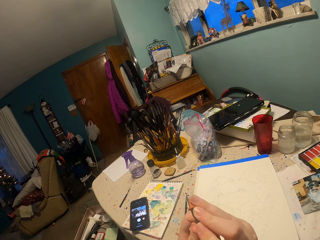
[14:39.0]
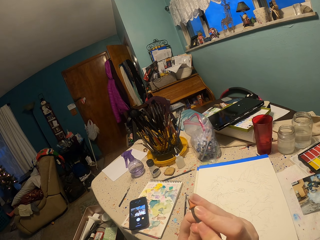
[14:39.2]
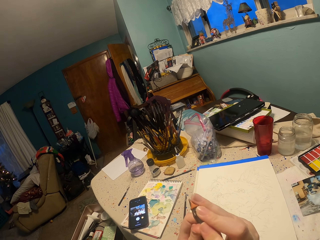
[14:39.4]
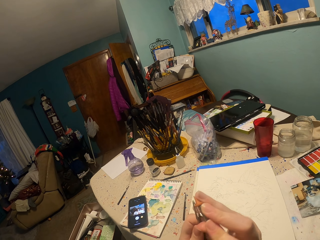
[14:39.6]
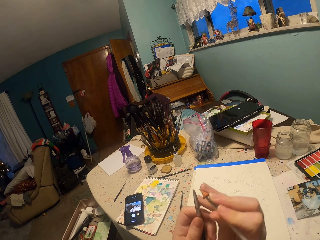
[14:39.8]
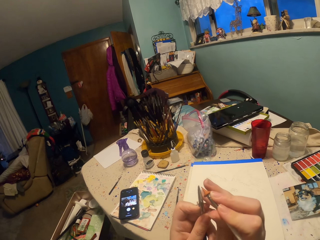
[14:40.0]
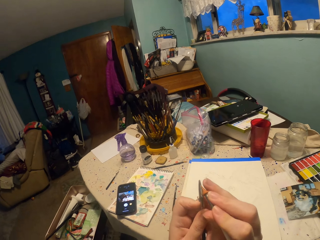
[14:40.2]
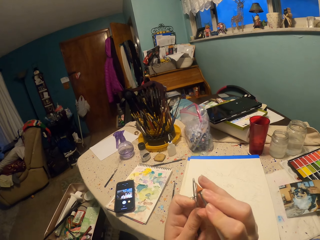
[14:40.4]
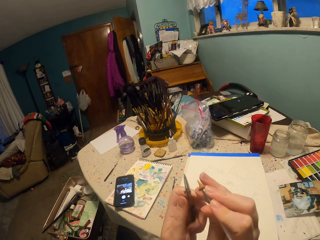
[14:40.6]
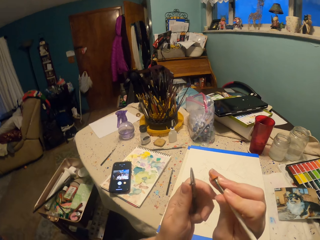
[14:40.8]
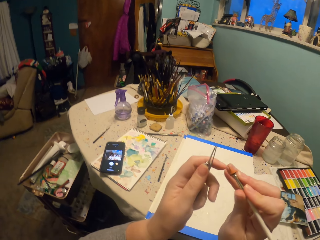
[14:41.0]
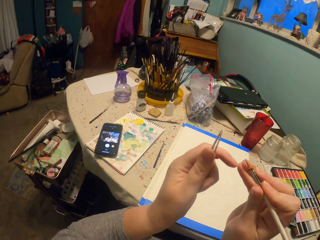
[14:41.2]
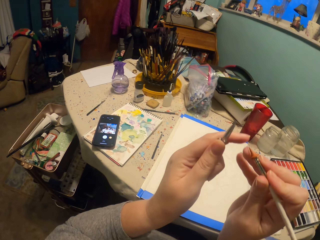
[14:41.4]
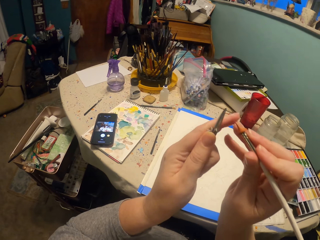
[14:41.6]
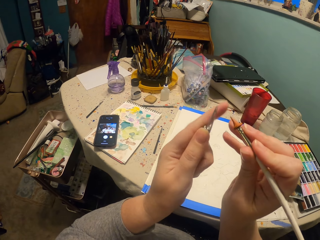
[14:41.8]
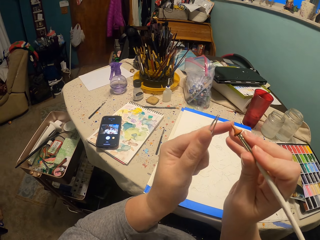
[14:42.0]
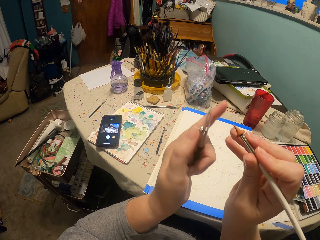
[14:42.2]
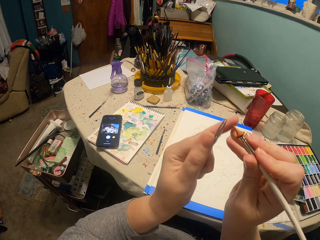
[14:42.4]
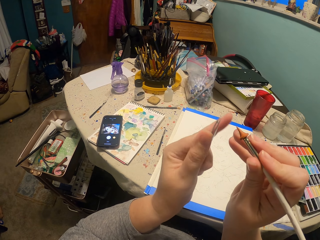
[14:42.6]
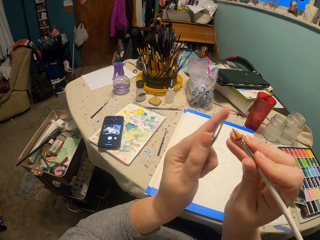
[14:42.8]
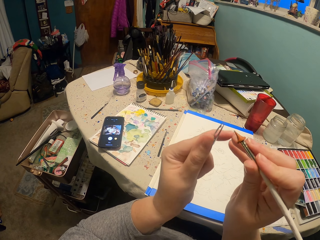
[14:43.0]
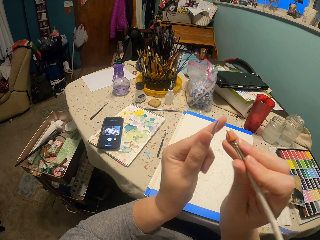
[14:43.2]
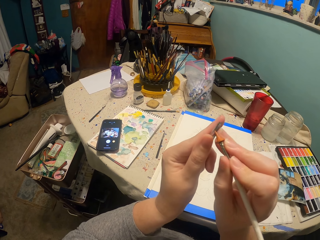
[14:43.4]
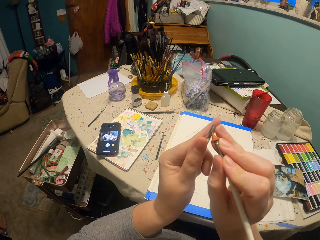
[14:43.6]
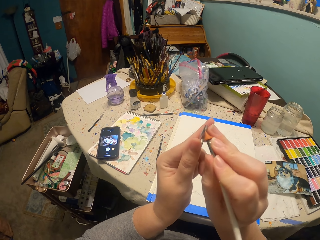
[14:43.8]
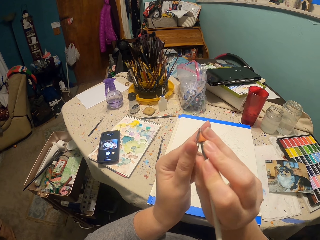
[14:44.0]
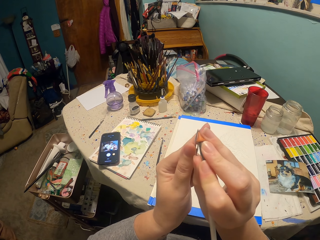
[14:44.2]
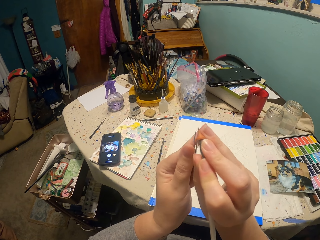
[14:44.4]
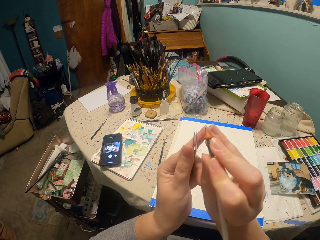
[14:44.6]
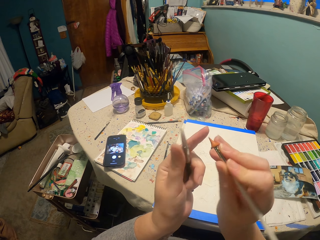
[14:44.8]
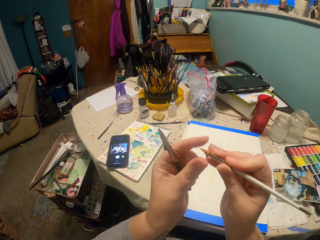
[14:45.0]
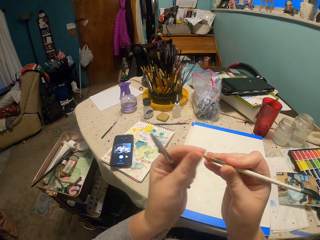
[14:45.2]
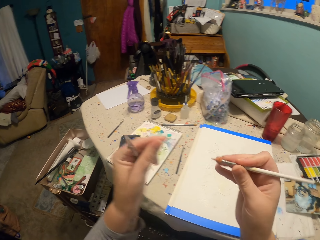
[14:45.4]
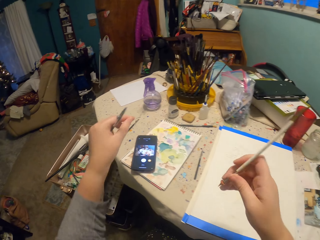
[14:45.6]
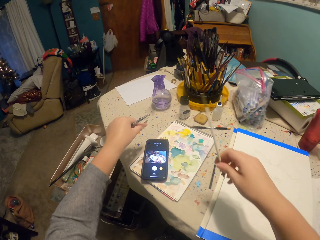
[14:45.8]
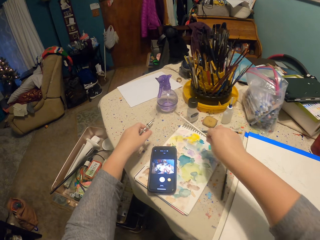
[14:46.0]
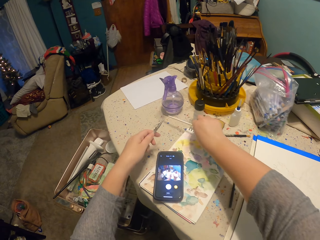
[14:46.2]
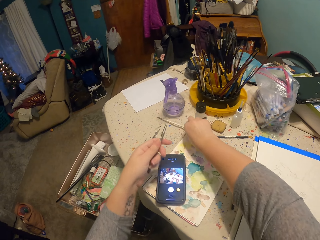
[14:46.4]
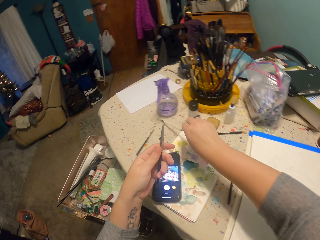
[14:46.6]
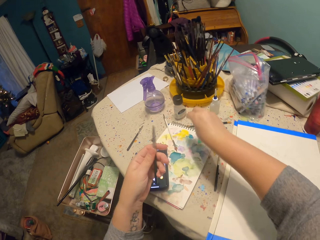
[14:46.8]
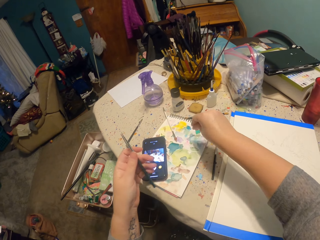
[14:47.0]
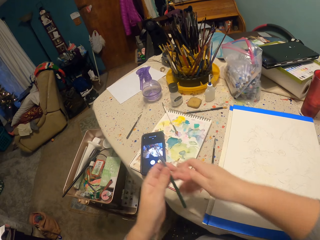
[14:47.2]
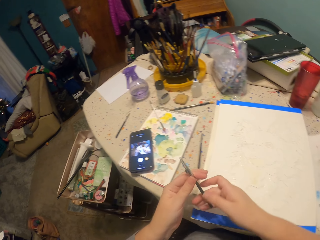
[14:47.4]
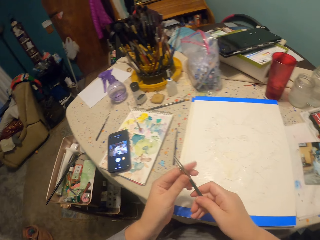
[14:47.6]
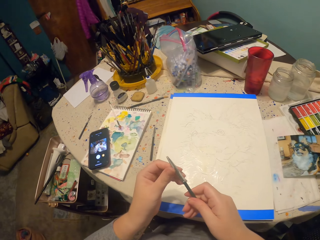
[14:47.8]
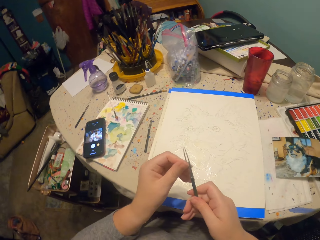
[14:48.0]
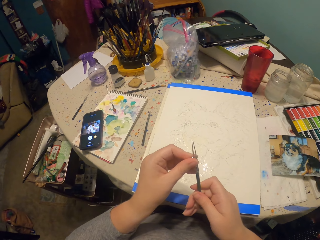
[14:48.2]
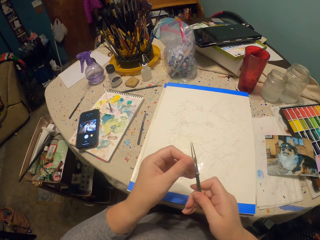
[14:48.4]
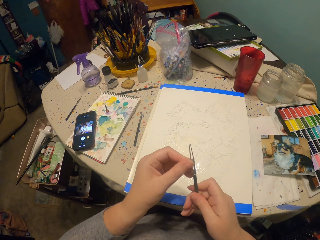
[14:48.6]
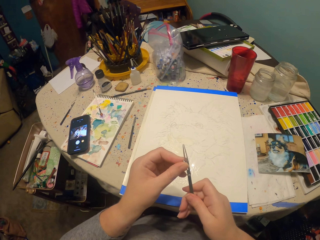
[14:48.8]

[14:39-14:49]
The camera wearer wipes something. They put something on the table.

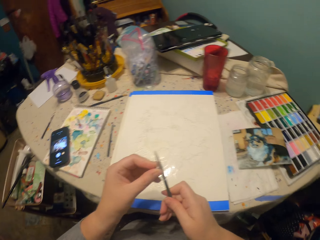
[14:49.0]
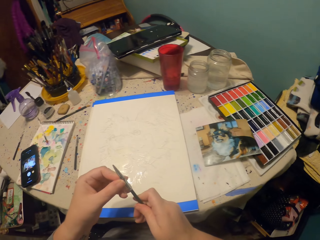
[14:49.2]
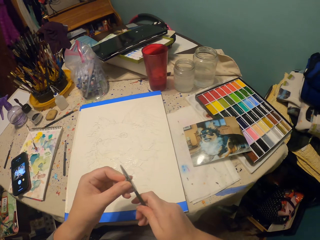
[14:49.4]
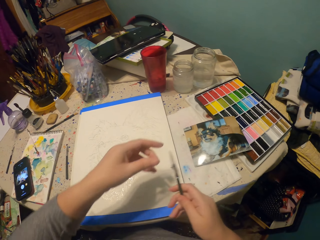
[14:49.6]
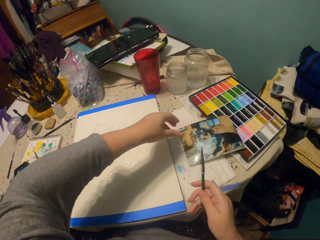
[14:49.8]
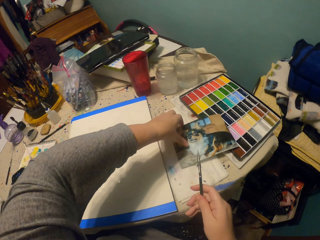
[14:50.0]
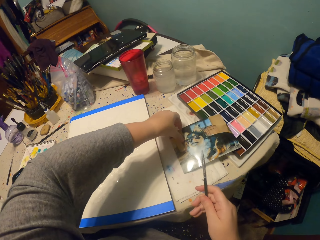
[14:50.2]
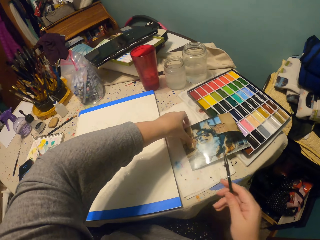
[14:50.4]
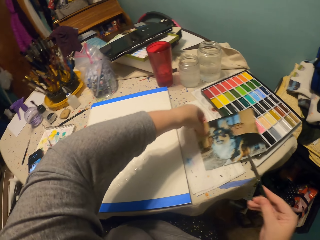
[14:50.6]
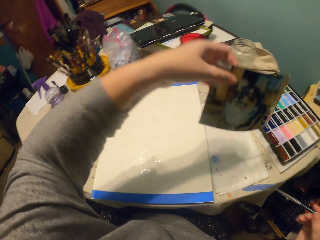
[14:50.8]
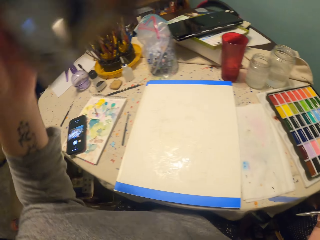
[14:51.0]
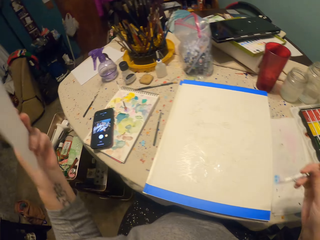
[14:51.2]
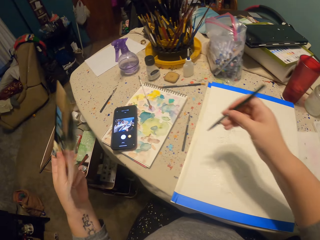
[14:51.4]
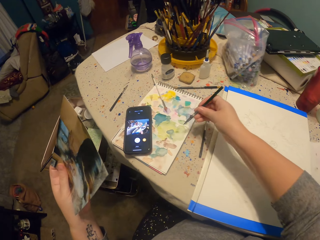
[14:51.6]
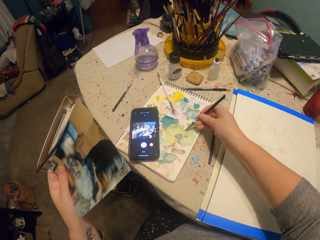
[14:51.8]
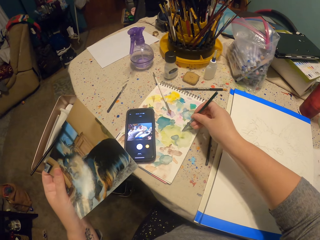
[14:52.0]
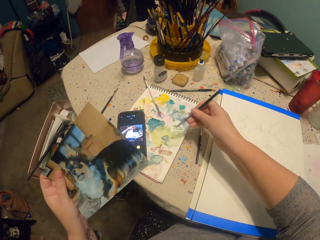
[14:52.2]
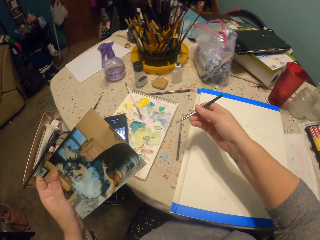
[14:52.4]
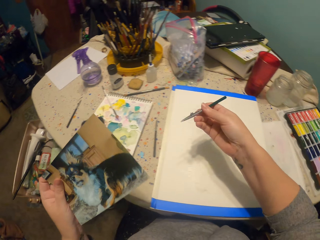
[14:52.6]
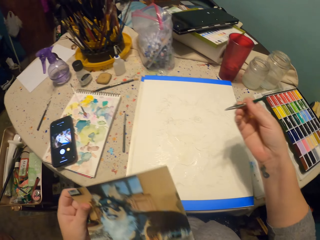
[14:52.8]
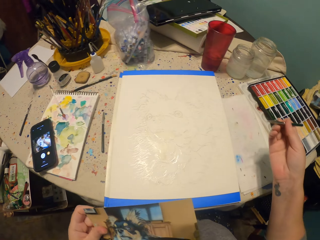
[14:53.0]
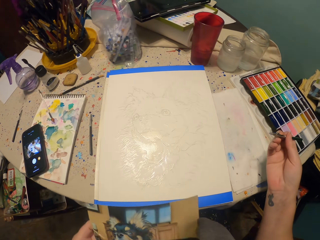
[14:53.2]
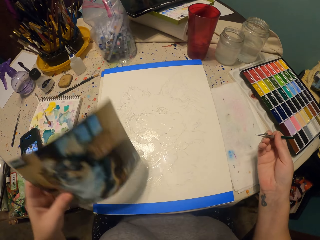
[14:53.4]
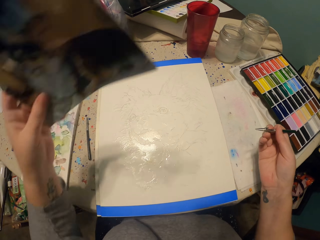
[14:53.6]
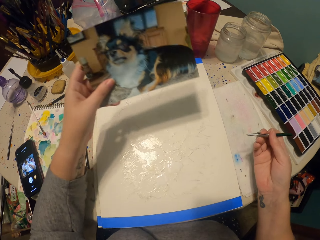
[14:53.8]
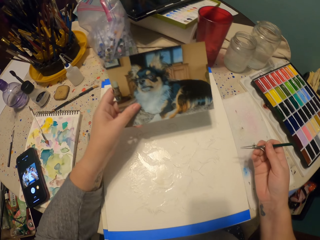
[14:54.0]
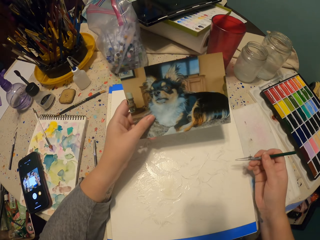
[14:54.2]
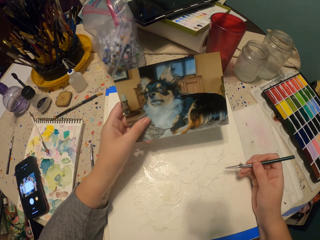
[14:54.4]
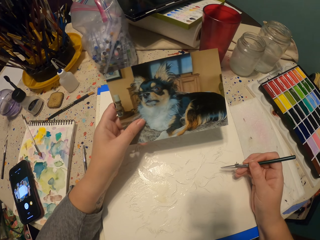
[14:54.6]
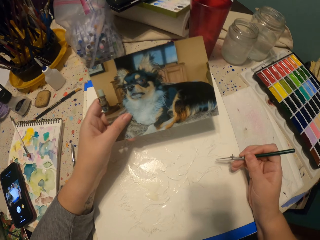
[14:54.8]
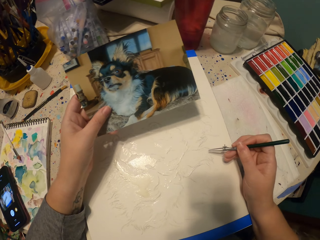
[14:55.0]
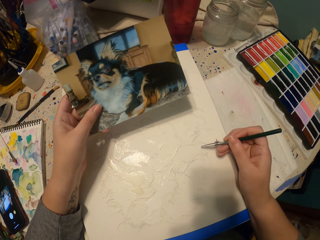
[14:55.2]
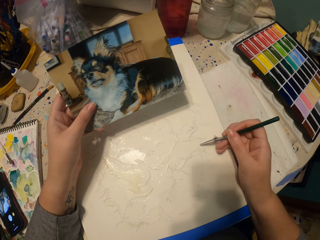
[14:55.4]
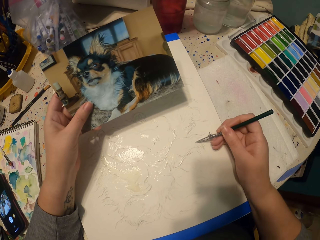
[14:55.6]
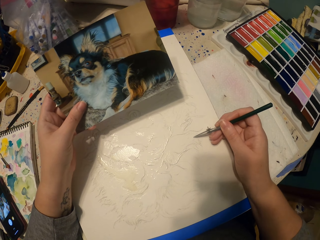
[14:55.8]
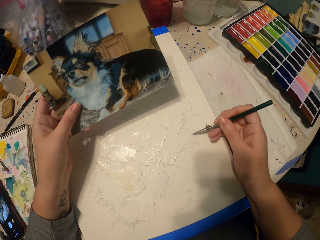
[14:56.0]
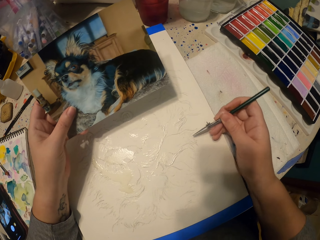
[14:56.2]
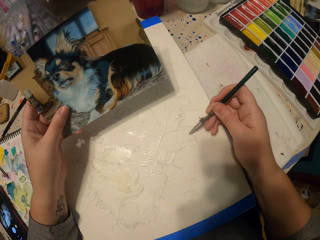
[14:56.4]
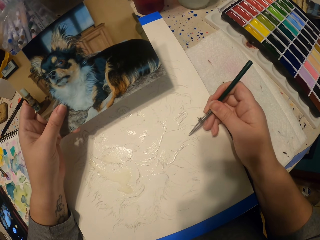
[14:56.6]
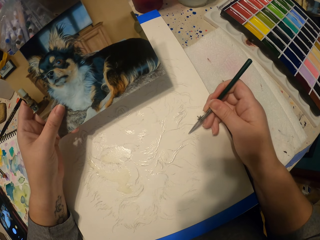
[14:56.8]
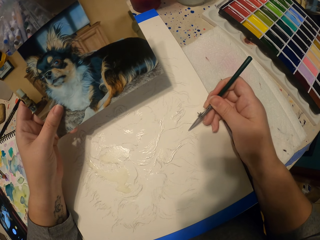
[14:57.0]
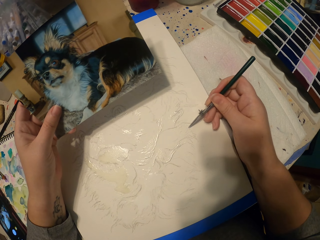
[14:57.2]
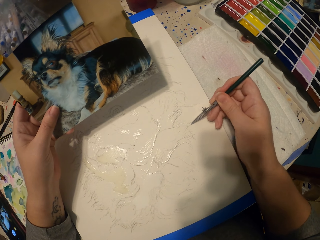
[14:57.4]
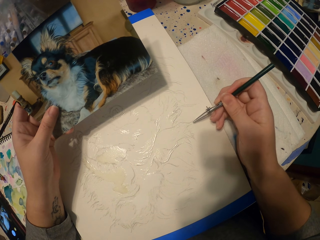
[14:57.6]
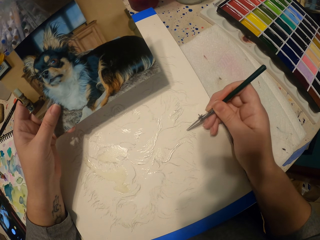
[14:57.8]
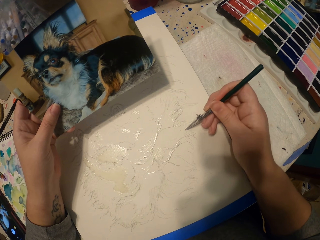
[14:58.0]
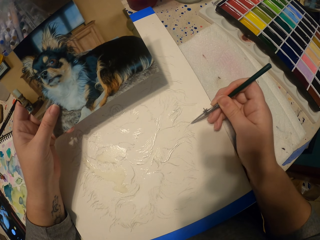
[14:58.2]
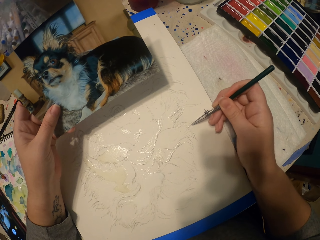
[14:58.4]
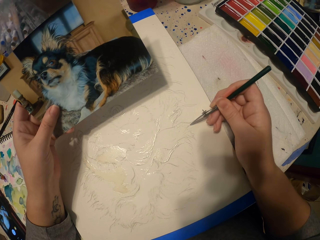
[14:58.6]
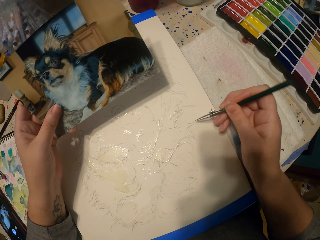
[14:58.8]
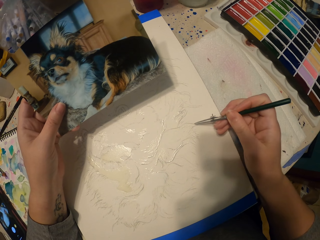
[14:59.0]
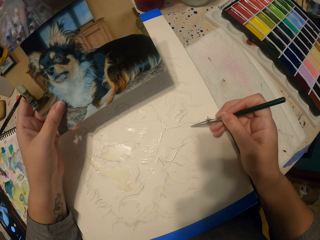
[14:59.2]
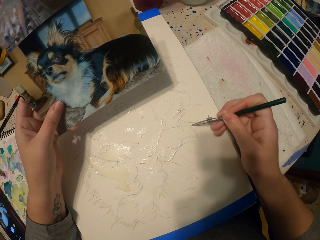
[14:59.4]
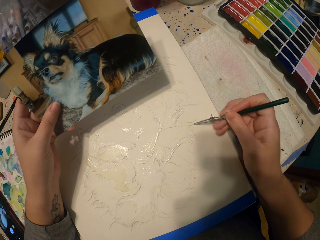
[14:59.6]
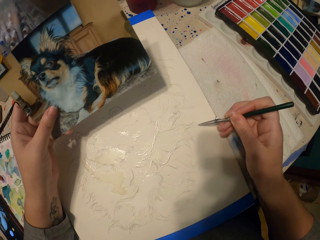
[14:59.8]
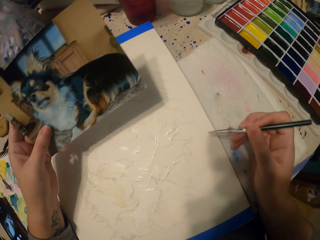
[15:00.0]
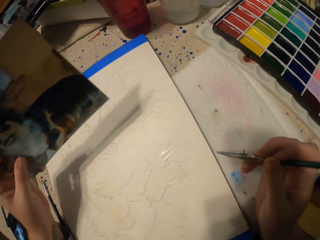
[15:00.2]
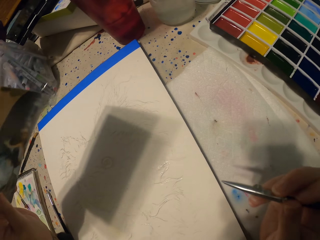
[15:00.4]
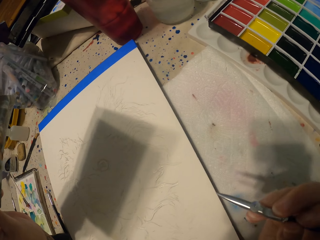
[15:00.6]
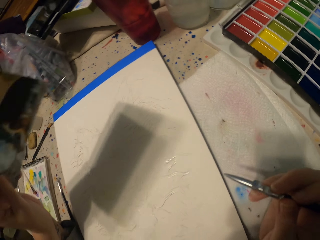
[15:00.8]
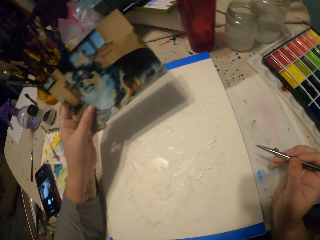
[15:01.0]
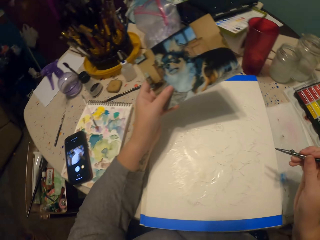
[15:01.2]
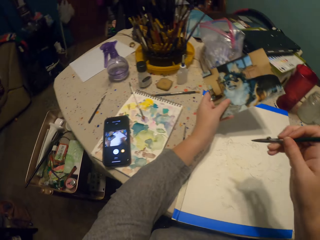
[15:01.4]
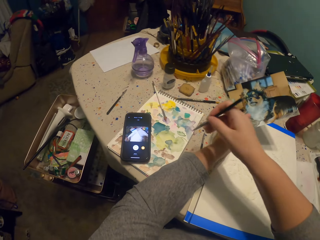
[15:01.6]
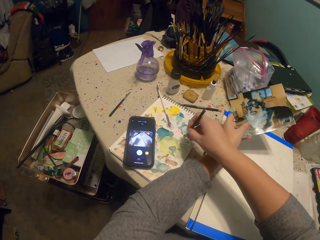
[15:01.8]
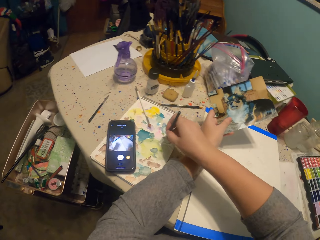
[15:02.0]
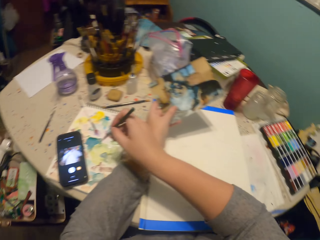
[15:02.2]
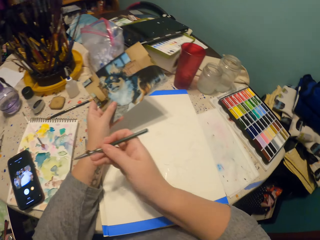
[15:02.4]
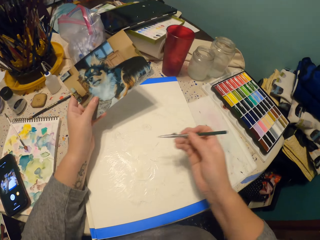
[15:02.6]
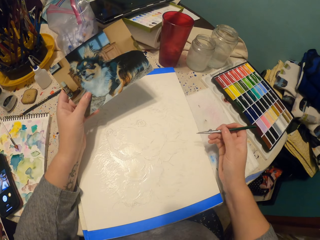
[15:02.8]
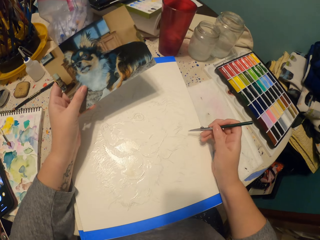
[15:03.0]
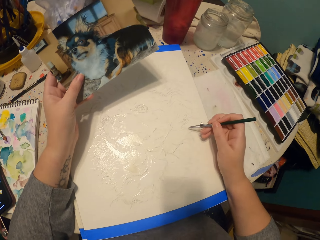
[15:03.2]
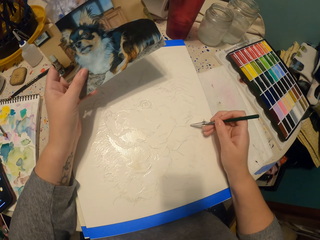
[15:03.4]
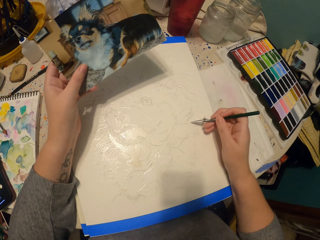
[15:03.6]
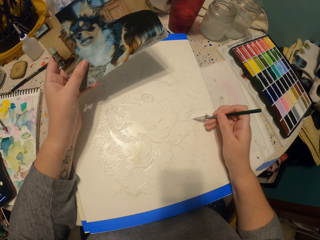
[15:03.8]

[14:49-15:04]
The camera wearer tightens a pencil tip. They pick up a photograph. They dip the painting pencil in the ink. They rest their hand on the table. They lift the photograph. They lower the photograph. They paint a picture. They move the pencil away from the picture. They dip the painting pencil in the ink. They lower the photograph. They paint the picture.
